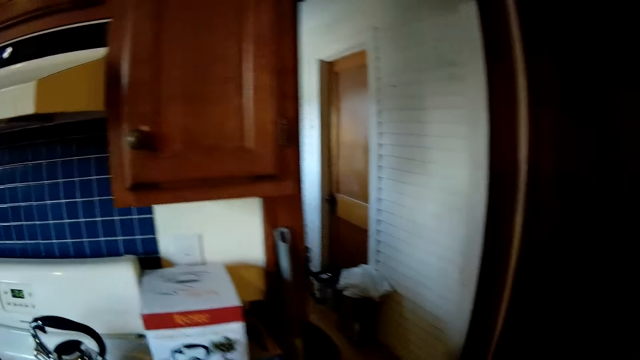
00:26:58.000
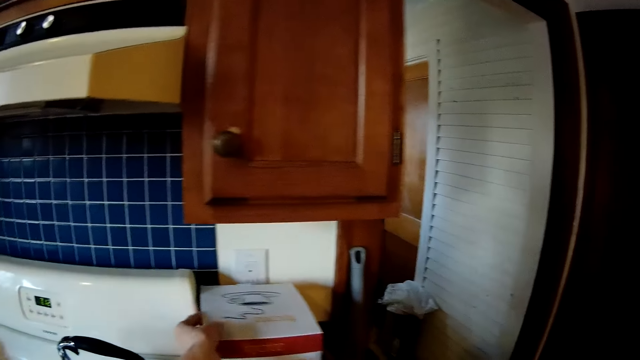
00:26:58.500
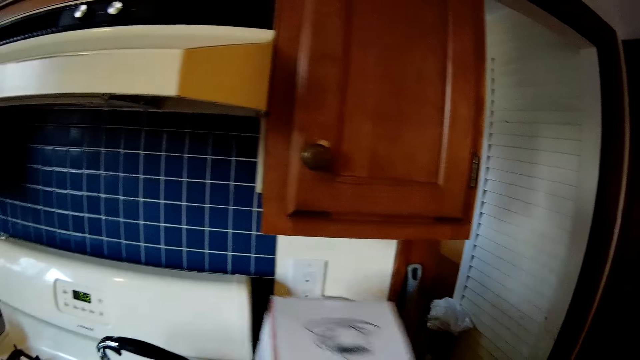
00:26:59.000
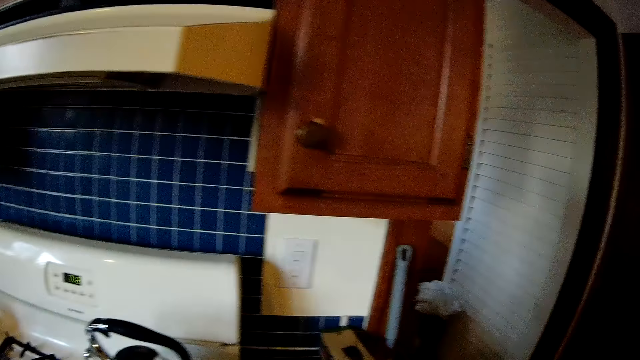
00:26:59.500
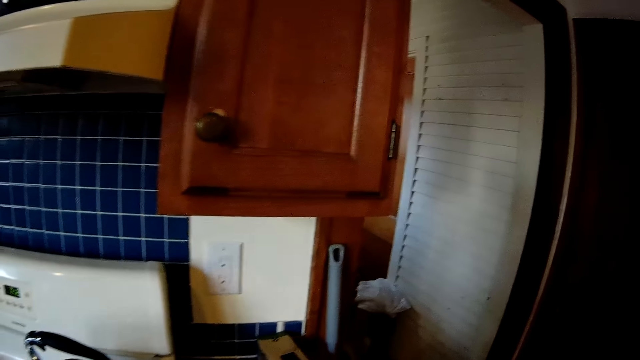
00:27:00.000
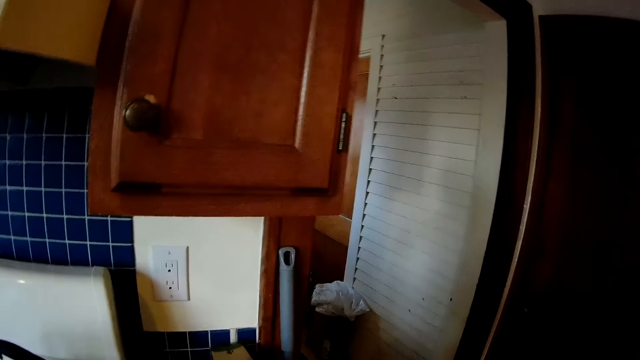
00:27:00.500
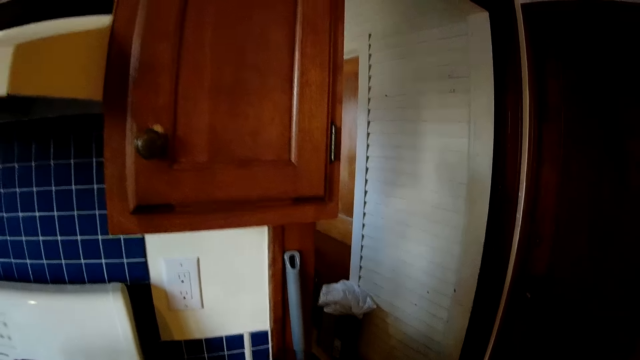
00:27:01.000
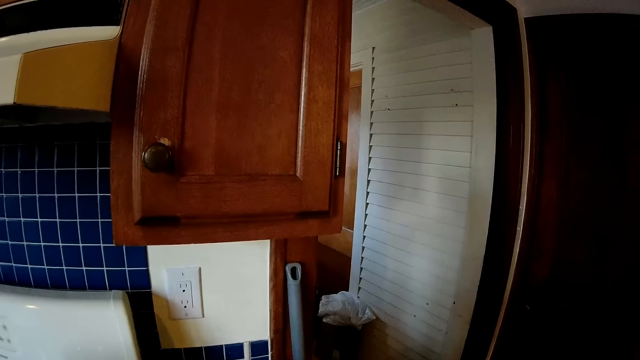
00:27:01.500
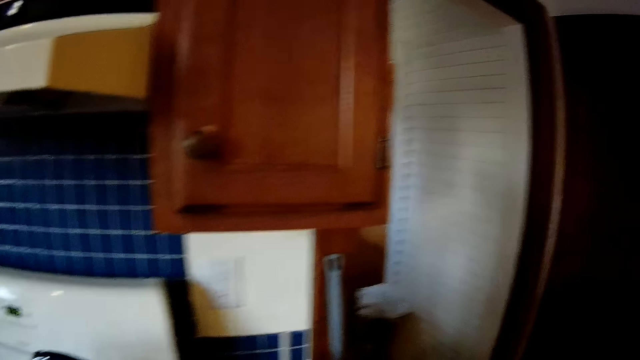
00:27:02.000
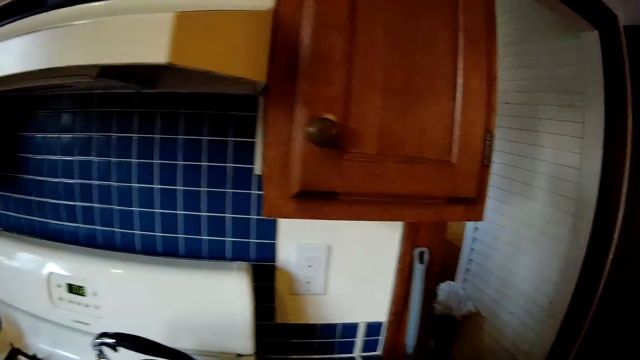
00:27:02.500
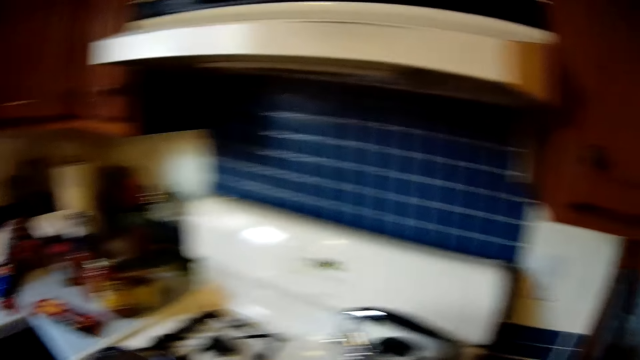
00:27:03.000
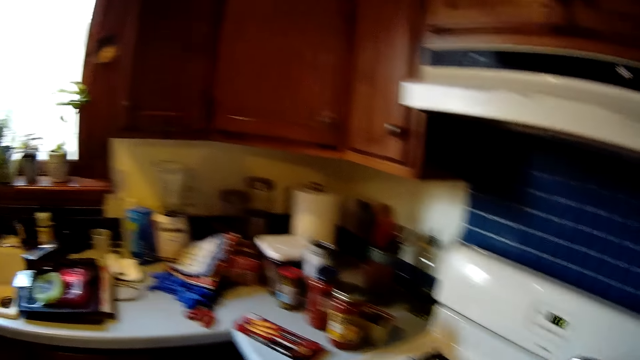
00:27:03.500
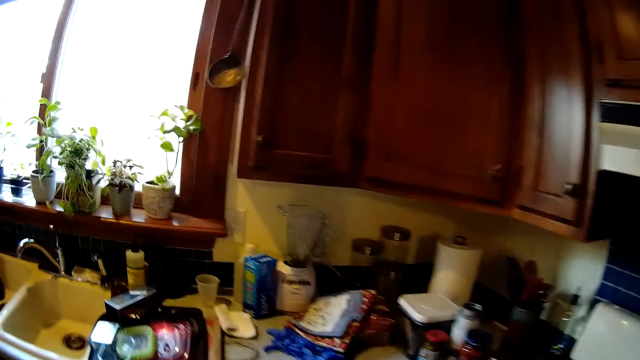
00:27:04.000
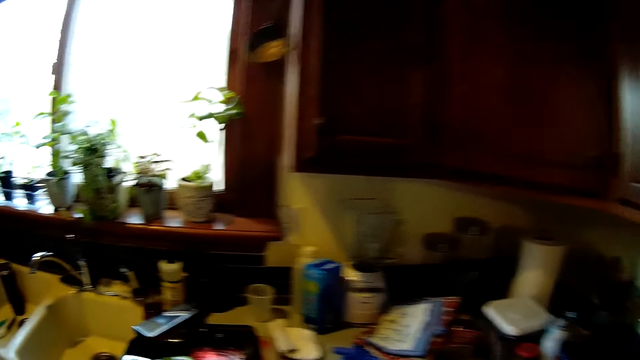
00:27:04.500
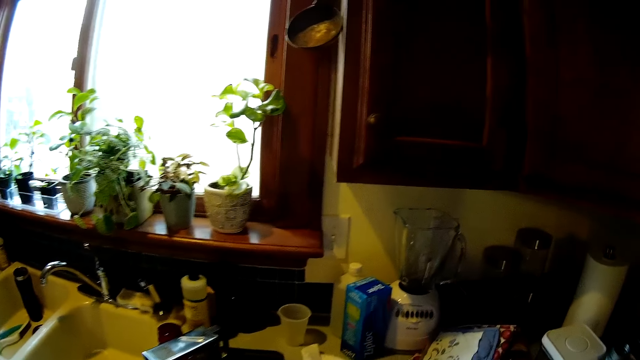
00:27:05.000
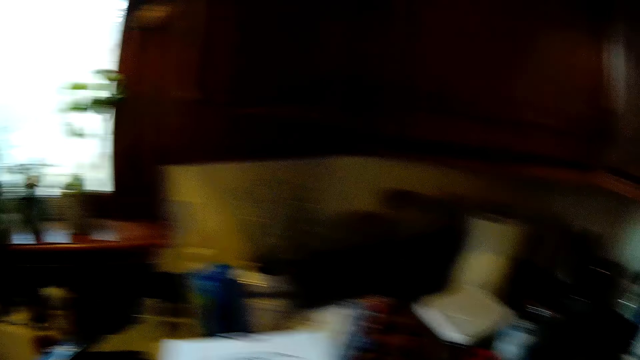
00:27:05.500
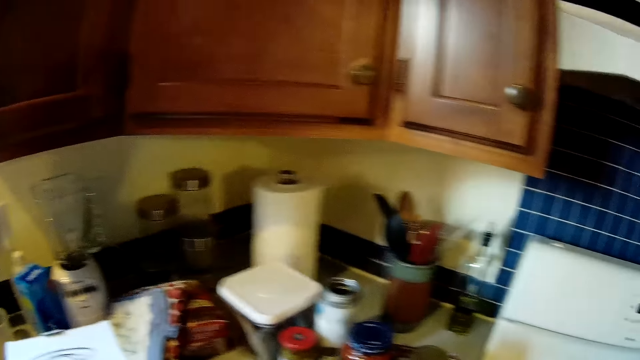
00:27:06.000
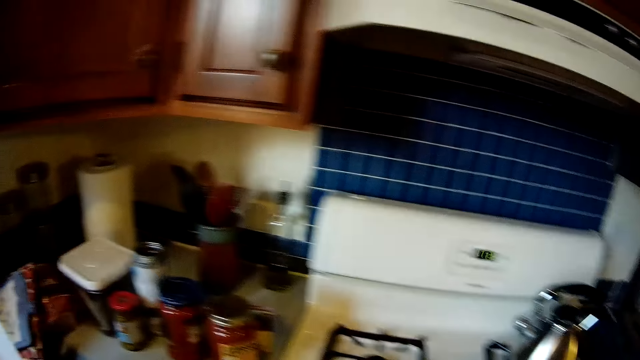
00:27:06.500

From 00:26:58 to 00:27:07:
The camera wearer walks around. She moves a box of kettle on the kitchen slab with both hands. She picks up the electric kettle from the counter. She moves a box on the kitchen slab with her left hand. She looks around.

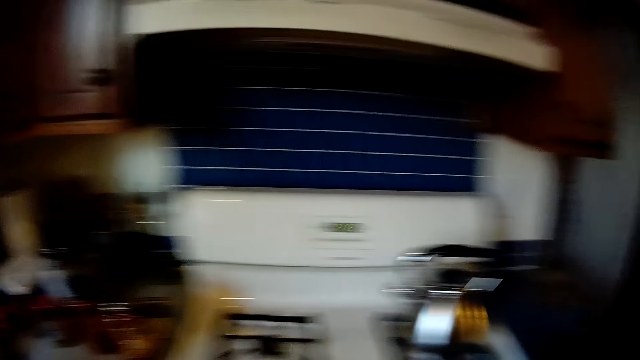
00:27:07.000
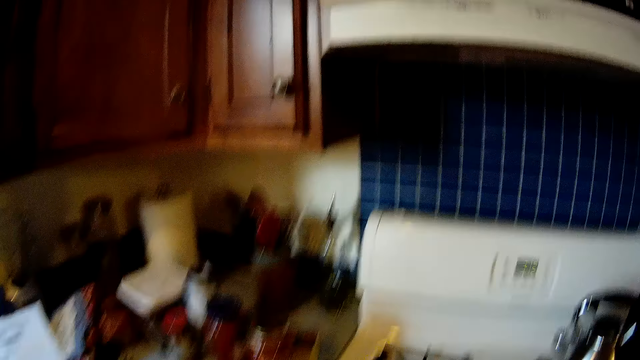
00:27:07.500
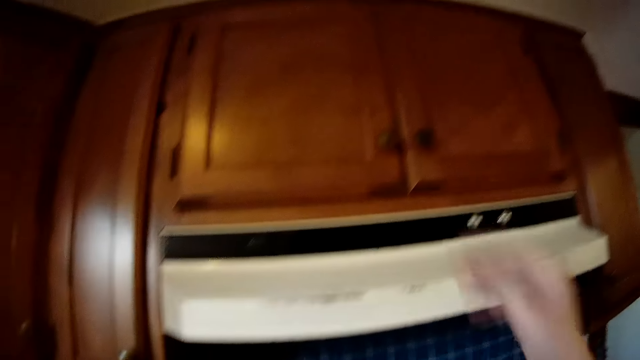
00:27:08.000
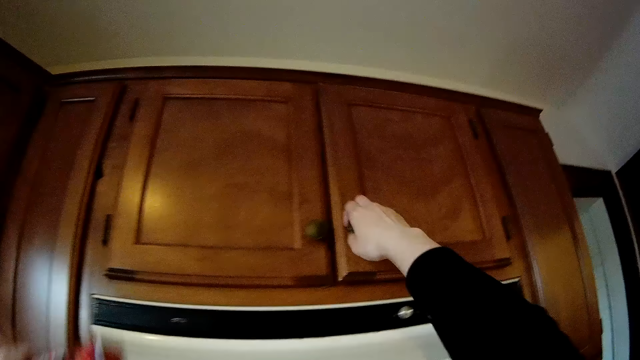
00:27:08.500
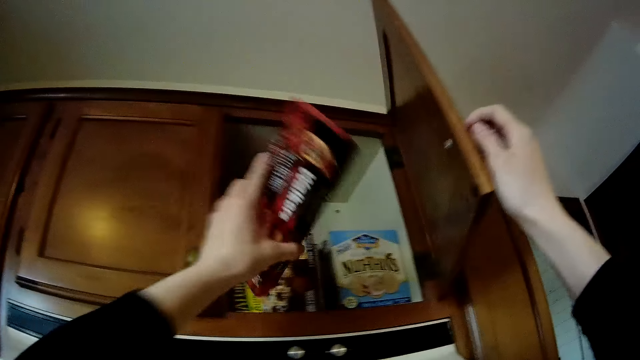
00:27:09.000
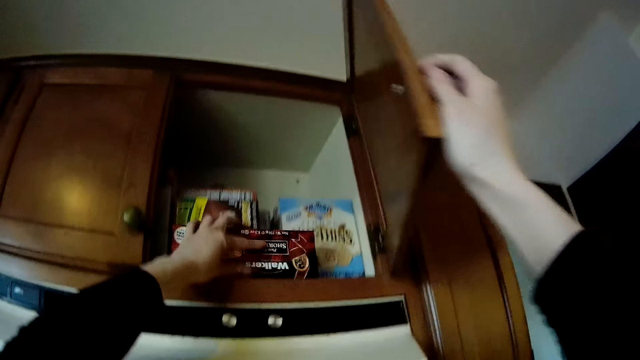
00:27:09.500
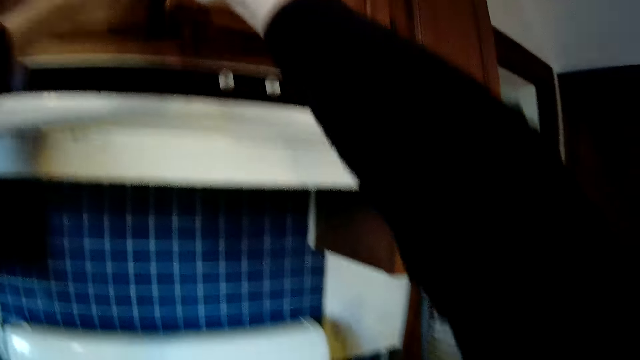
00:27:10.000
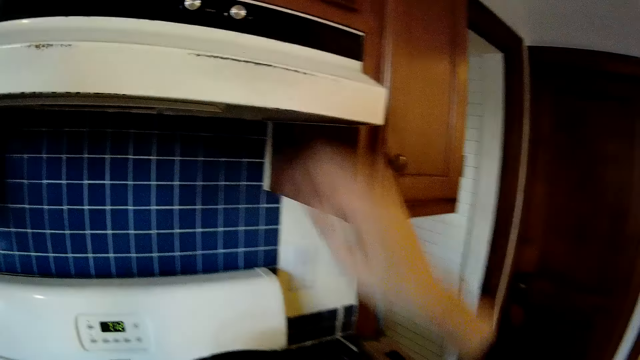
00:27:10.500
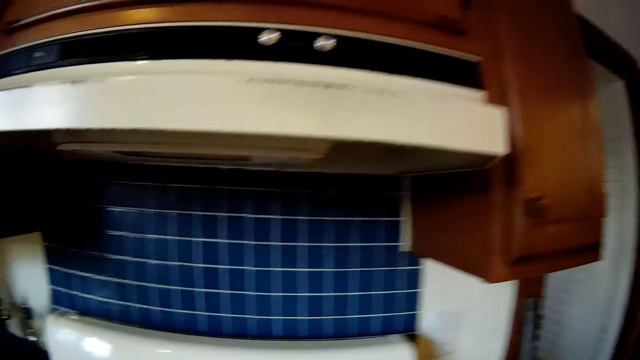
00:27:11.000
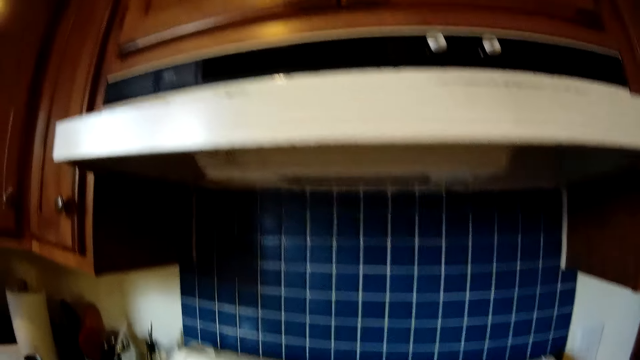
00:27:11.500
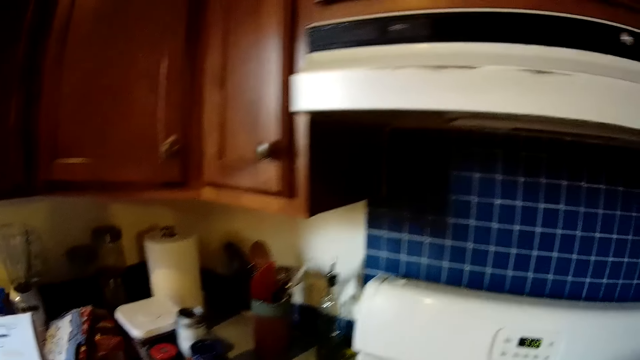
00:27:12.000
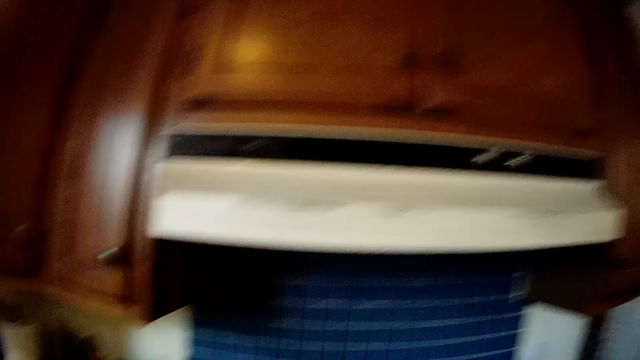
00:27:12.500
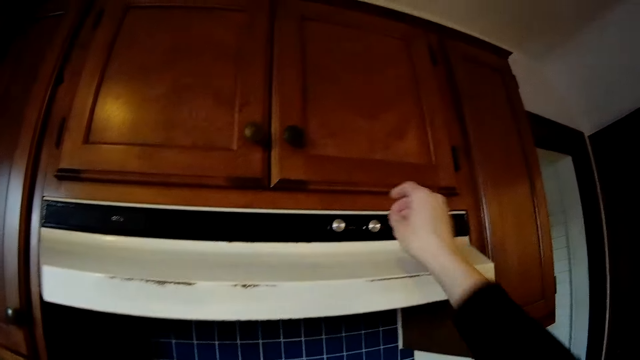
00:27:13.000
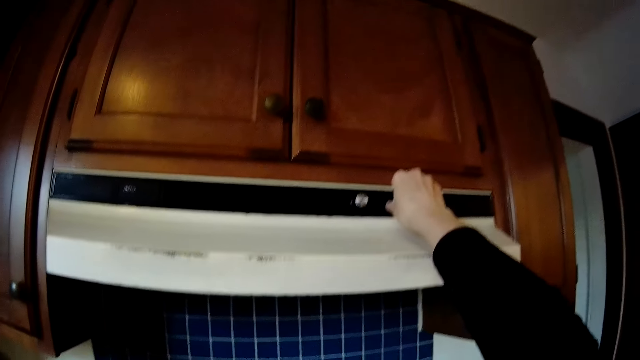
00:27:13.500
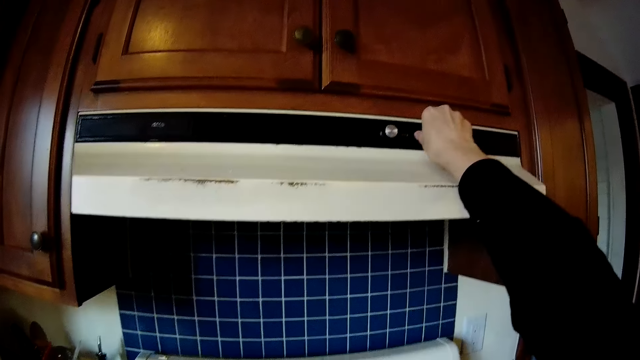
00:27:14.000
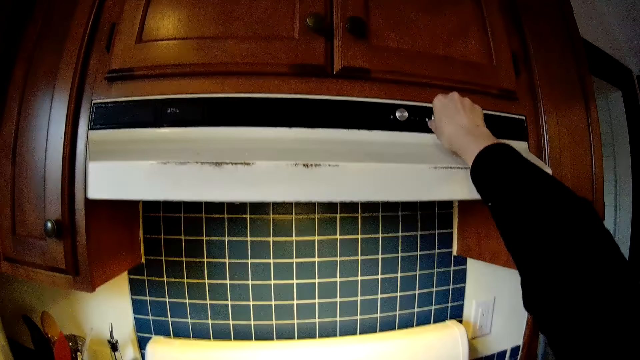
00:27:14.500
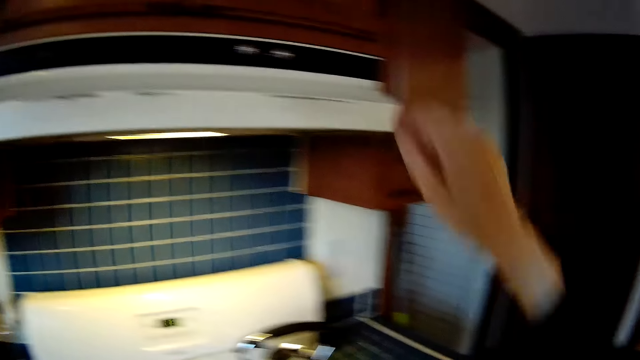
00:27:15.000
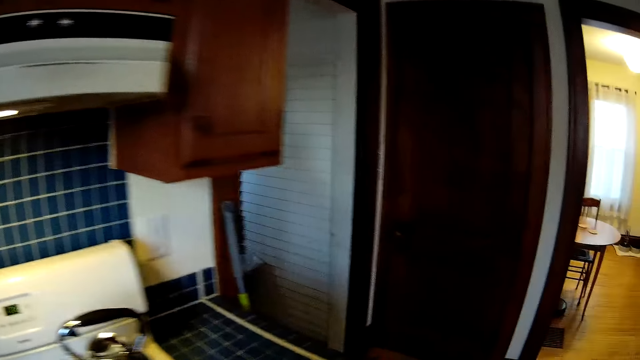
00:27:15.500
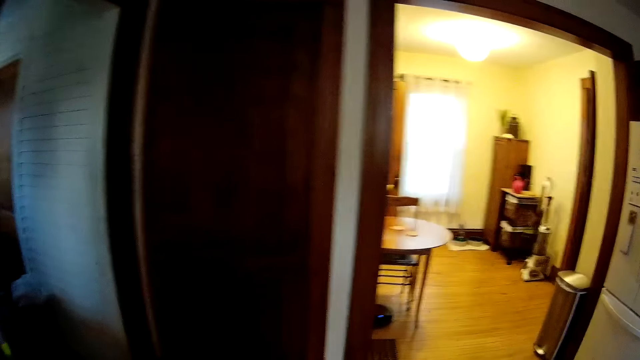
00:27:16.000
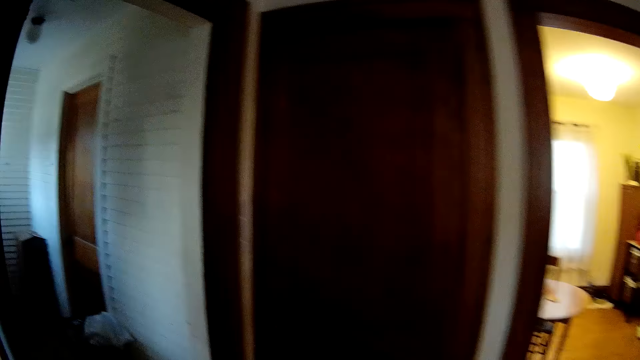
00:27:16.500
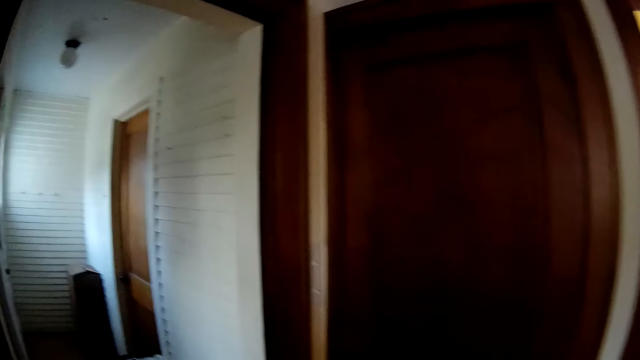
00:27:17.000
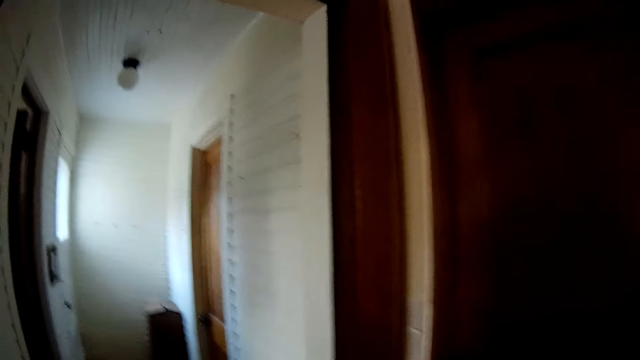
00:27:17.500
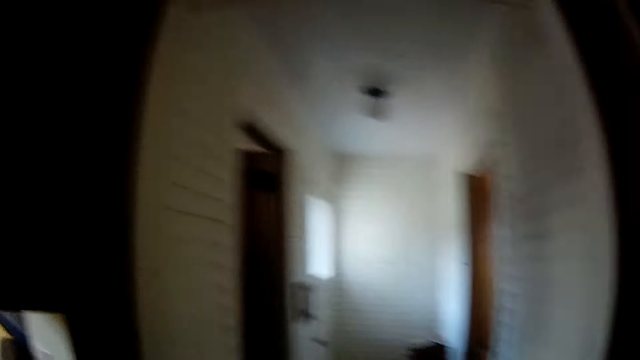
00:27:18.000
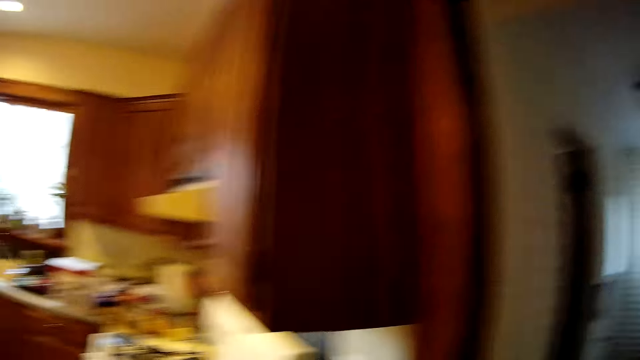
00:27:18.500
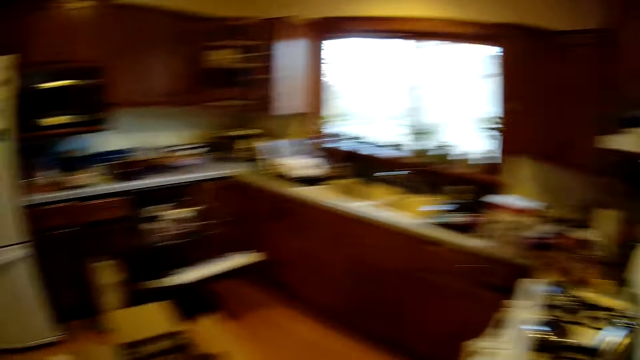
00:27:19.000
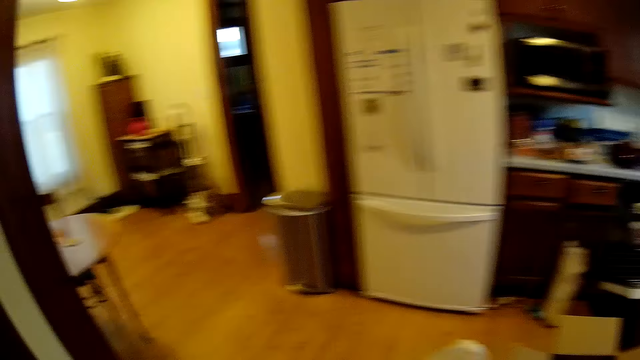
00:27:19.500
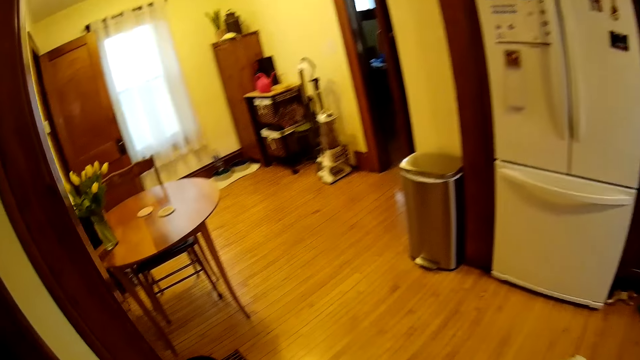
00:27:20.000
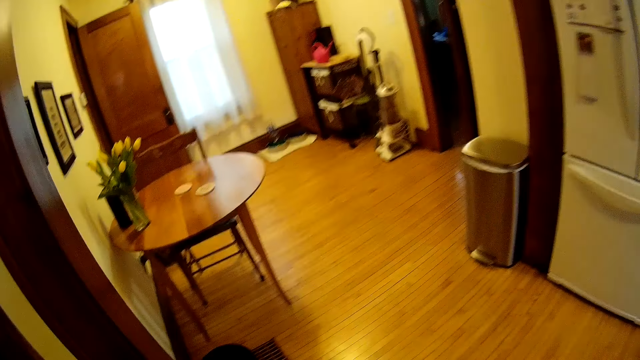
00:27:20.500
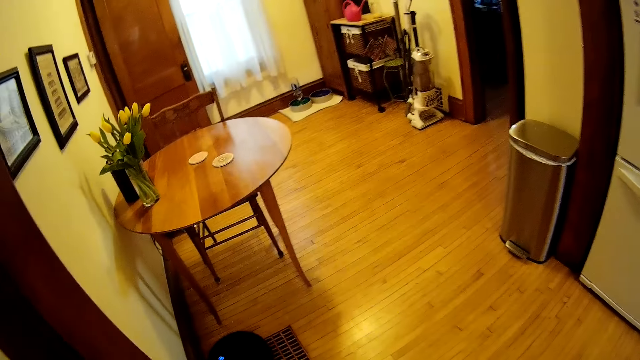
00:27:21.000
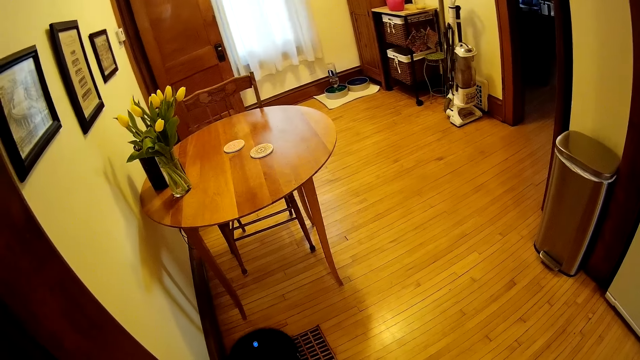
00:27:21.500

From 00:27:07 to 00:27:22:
The camera wearer opens a cabinet with her right hand. She drops a biscuit in the cabinet with her left hand. She closes the cabinet with her right hand. She operates a ventilator with her right hand. She switches on the lights. She turns on a robot vacuum cleaner.
